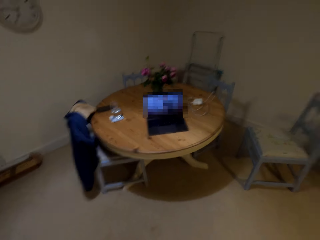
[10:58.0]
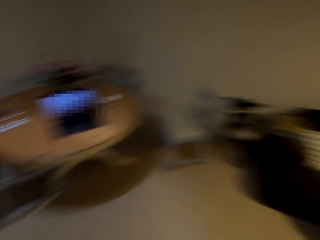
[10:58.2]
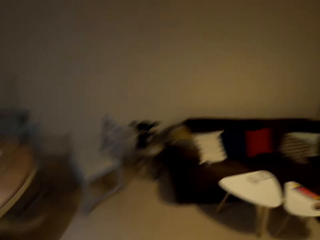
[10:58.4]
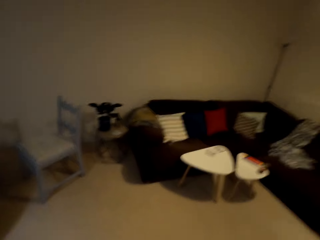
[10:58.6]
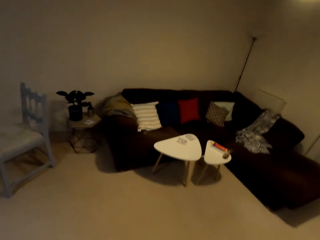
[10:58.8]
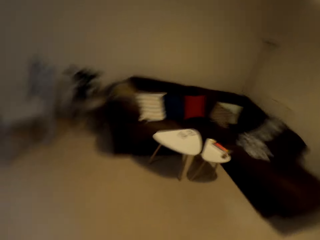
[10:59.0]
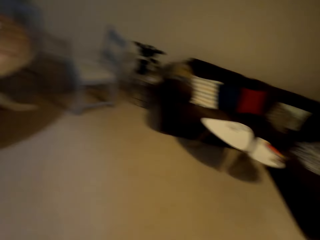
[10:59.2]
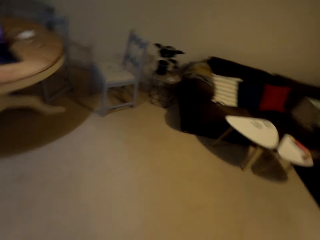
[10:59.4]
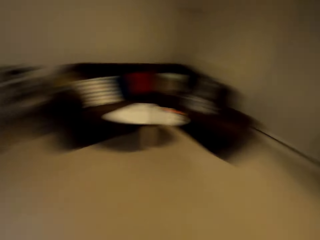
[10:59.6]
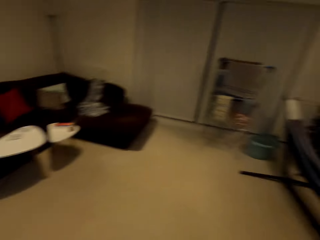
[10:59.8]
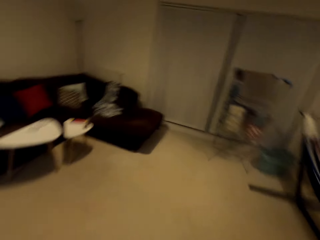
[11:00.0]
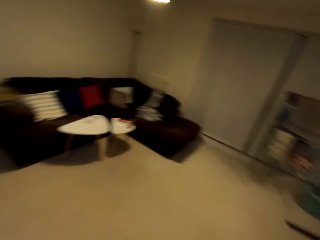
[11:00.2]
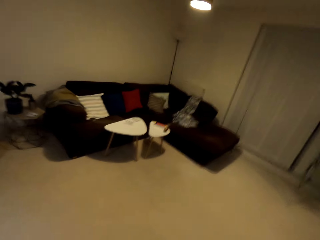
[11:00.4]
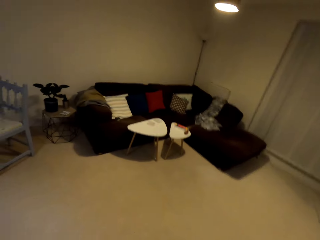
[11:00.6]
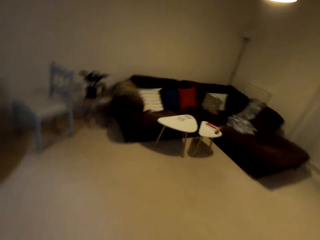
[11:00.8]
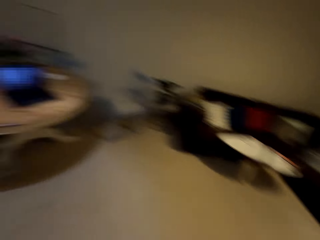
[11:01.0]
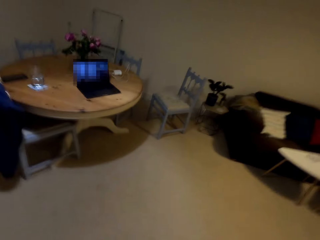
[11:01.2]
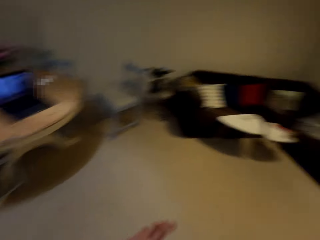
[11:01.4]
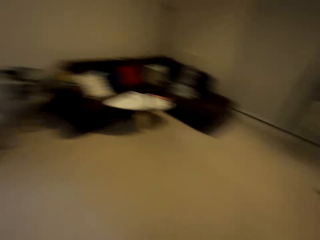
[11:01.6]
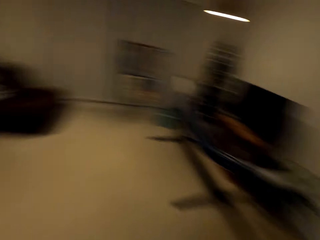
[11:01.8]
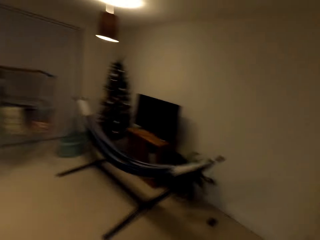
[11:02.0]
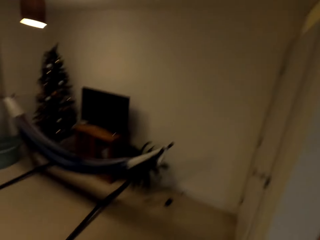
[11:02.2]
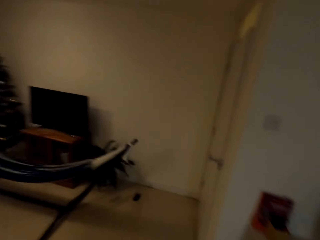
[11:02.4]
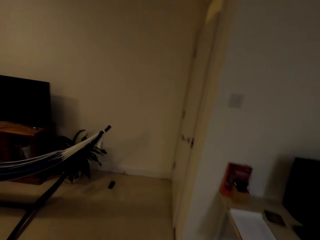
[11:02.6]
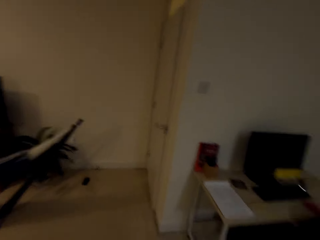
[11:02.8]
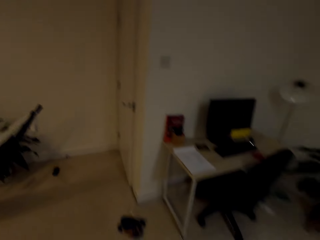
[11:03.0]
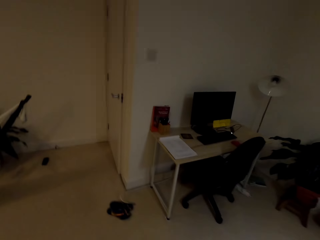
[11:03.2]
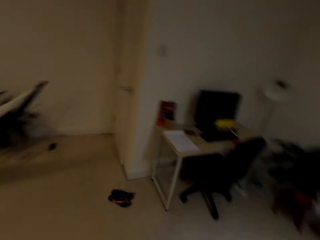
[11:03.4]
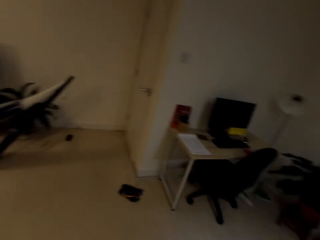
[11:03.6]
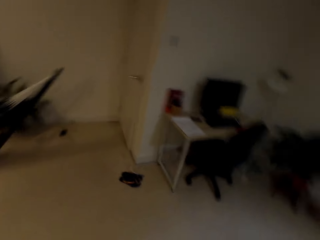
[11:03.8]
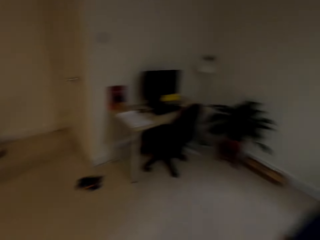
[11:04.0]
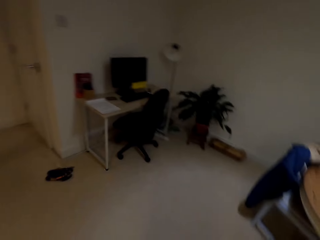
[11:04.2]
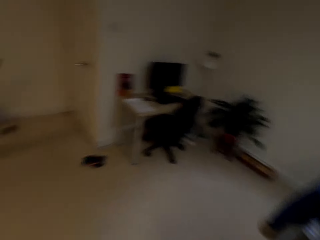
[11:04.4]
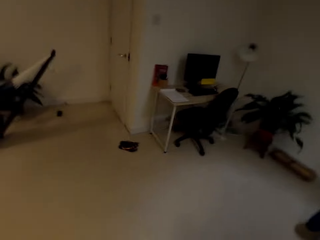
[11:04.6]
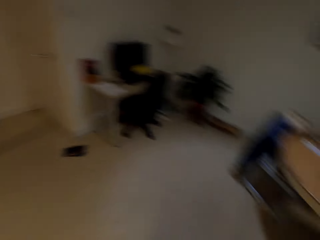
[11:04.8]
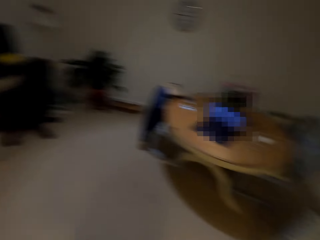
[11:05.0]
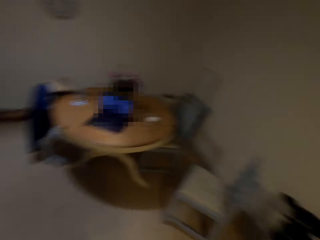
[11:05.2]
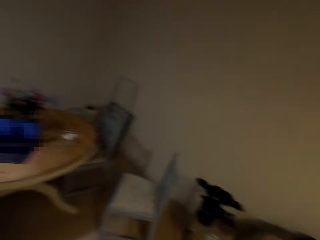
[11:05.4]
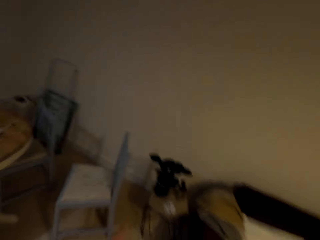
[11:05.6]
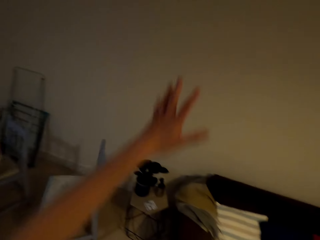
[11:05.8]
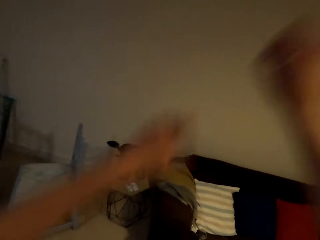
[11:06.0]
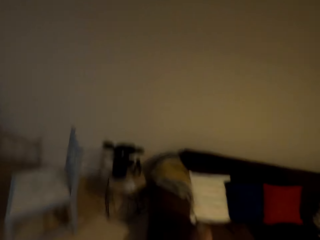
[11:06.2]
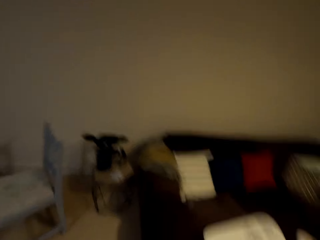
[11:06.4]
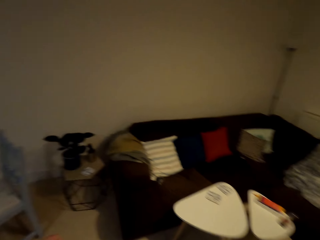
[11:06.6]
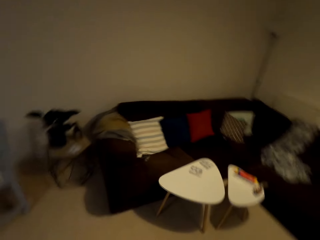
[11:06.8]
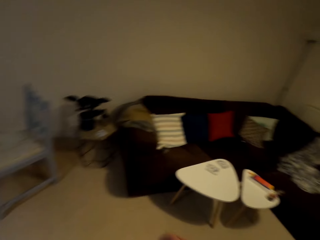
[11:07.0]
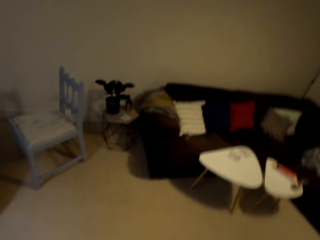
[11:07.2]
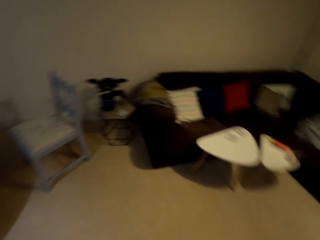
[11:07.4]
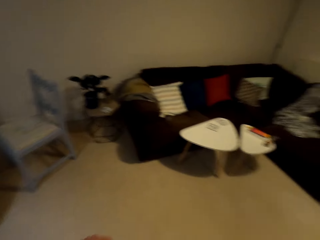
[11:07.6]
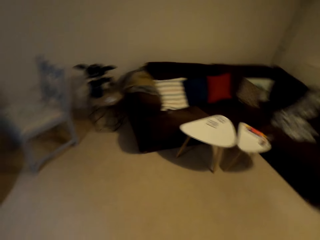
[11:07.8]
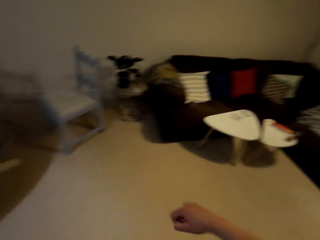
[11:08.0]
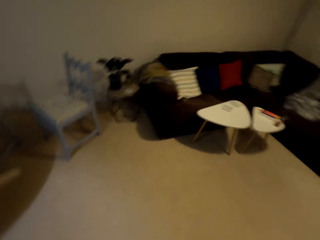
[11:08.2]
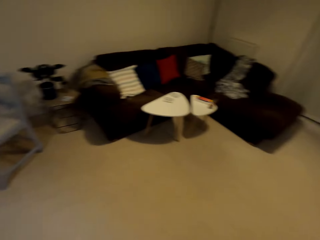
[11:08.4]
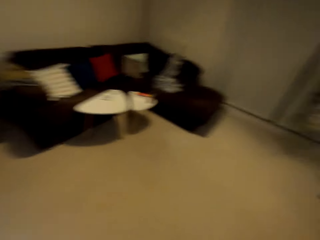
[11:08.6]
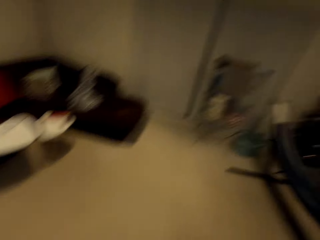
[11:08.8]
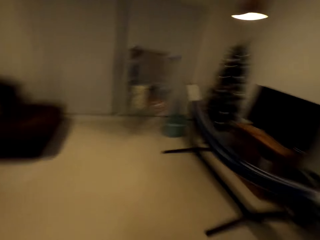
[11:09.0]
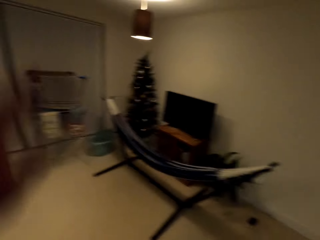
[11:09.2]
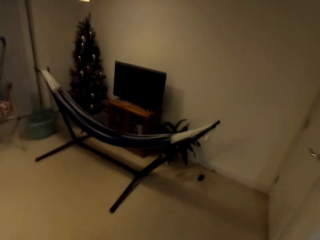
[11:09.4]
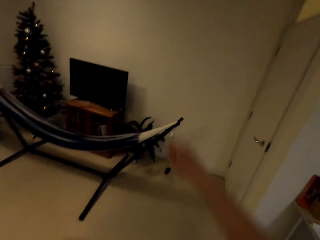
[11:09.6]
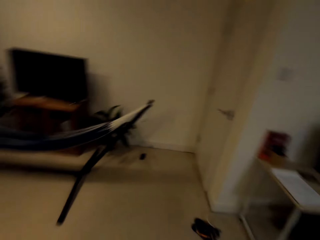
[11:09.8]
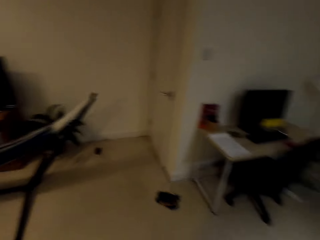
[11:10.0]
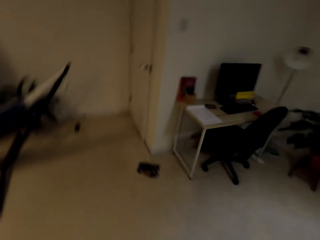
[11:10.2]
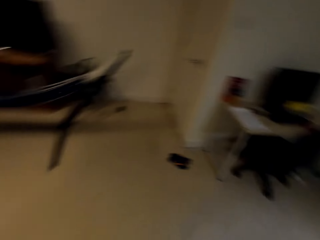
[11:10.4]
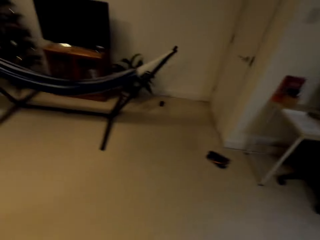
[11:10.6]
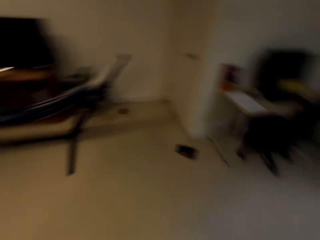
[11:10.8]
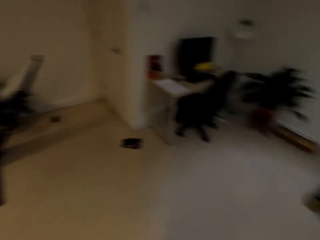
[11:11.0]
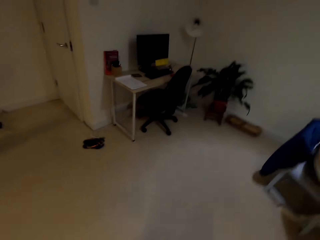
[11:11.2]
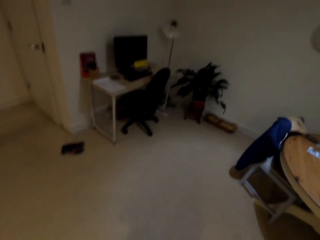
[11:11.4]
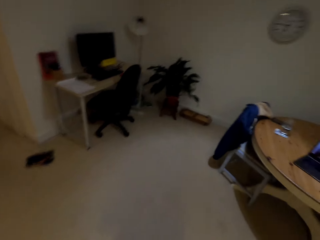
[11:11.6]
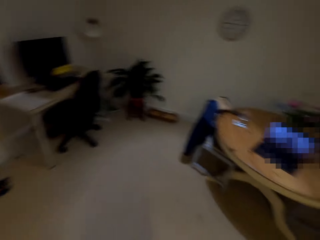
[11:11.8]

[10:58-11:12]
The camera wearer looks around. They work out.

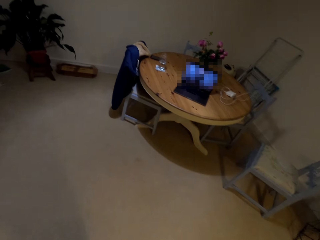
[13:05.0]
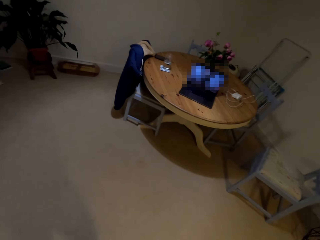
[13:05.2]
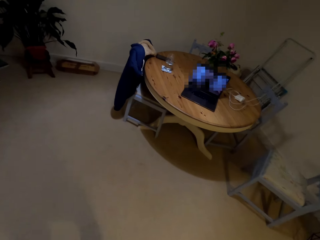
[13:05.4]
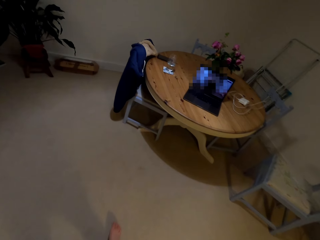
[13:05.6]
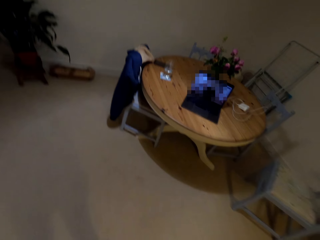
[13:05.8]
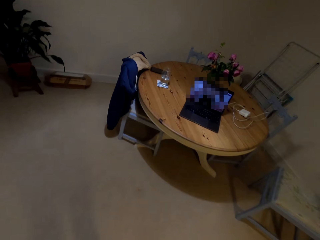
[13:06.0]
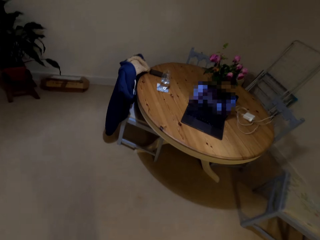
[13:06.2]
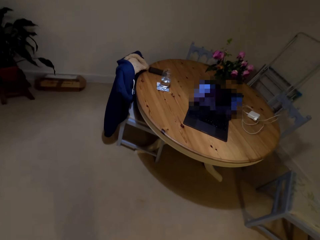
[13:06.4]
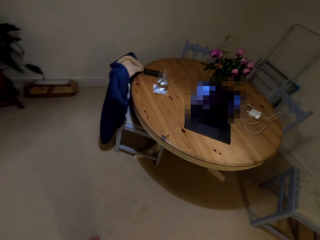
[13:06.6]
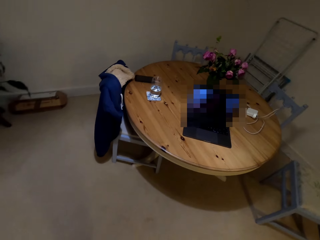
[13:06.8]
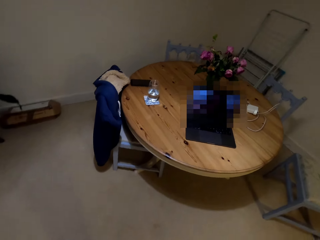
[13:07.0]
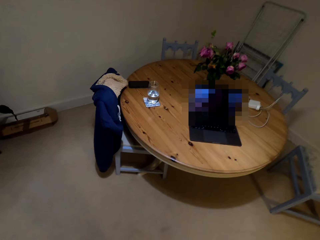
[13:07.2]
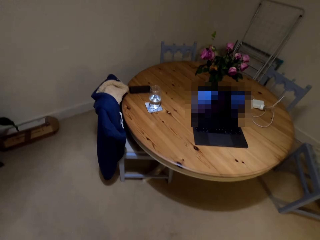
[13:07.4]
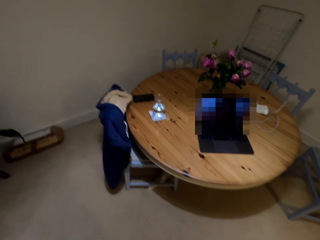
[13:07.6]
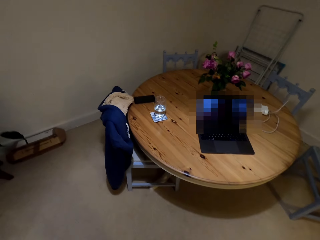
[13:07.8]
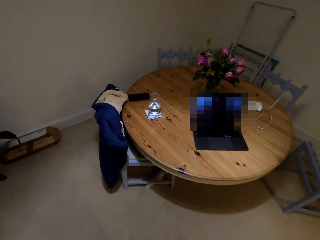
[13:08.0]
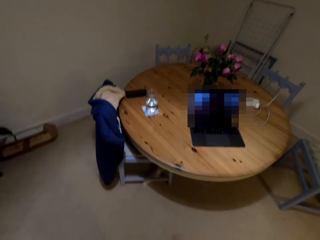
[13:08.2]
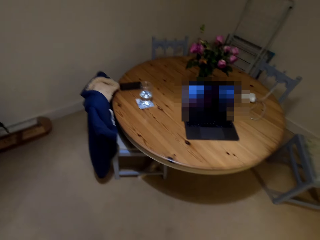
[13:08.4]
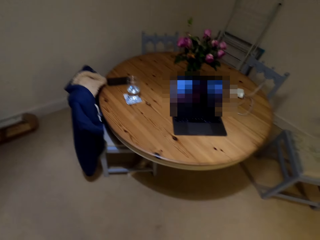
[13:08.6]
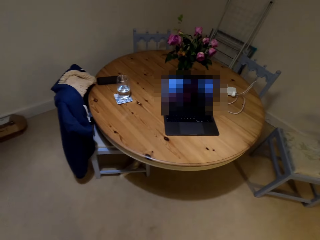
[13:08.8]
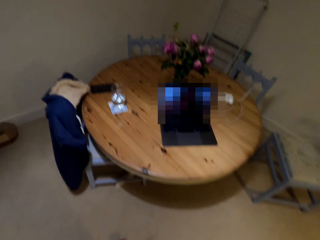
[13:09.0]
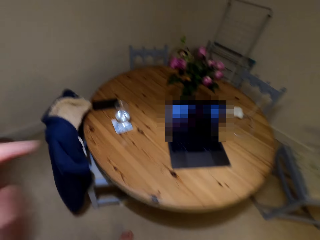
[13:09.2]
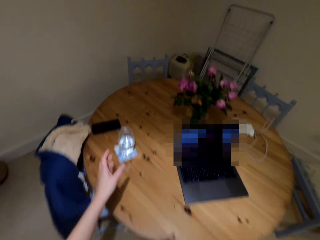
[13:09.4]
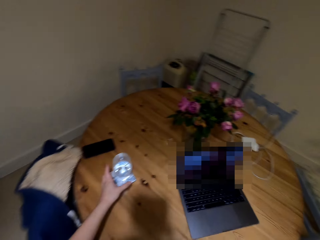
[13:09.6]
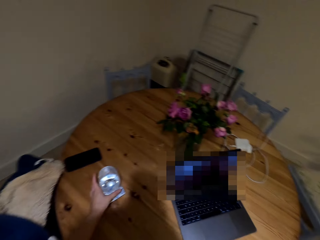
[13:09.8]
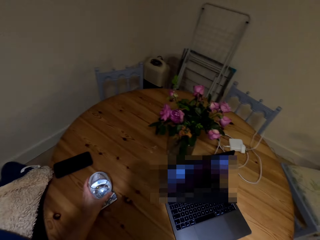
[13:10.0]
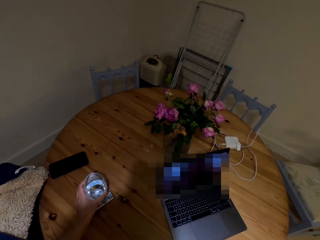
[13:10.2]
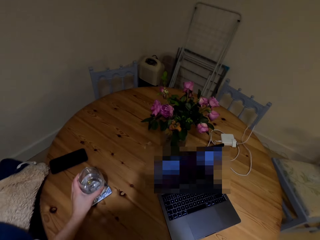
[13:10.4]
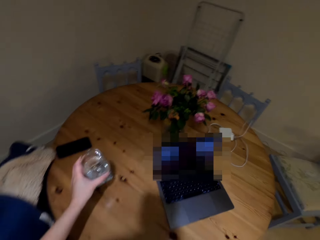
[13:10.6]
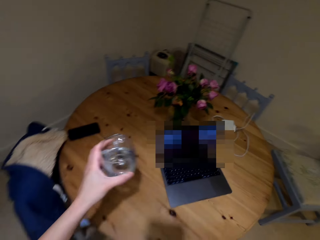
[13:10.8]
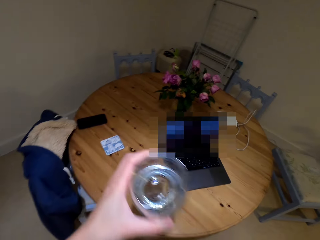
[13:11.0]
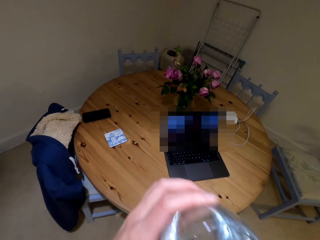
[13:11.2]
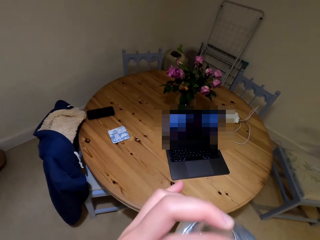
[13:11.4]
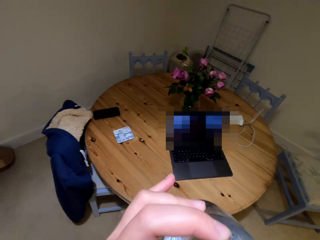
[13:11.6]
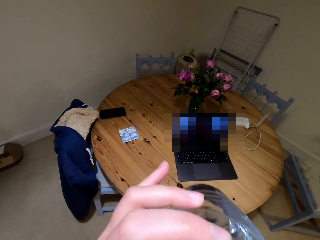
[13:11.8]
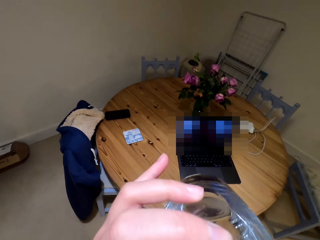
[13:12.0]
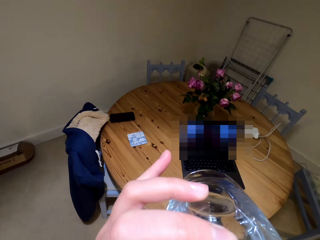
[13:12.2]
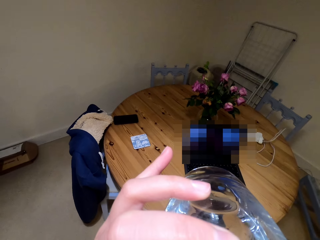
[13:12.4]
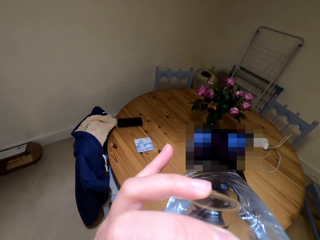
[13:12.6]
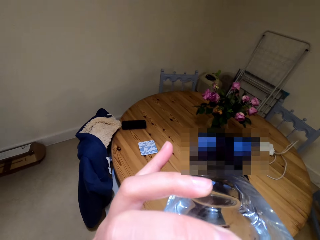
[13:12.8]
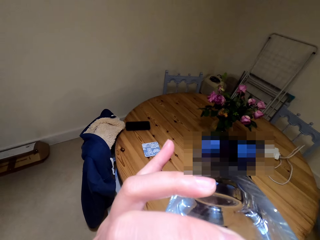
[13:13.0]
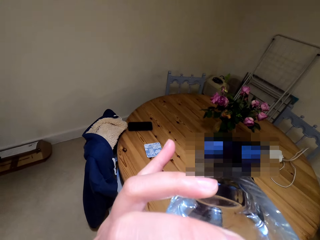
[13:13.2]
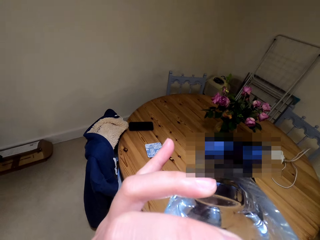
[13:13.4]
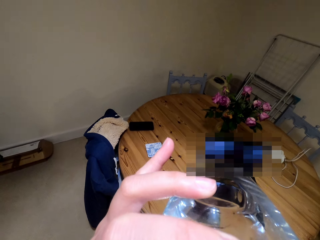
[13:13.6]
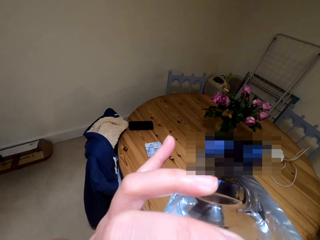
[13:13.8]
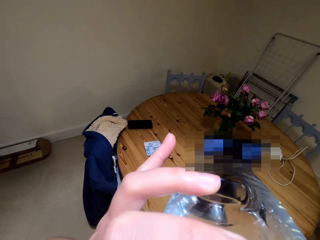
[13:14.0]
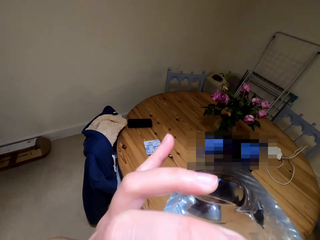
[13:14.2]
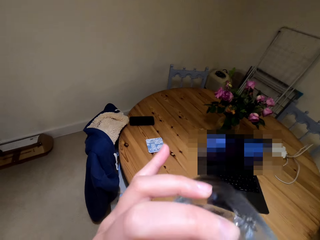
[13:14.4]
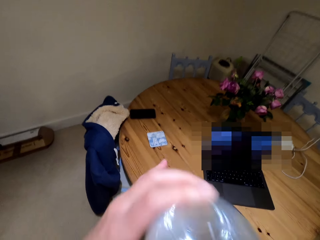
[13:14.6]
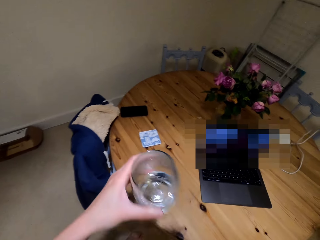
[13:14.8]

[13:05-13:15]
The camera wearer walks around. They pick up a glass of water. They drink the water.
